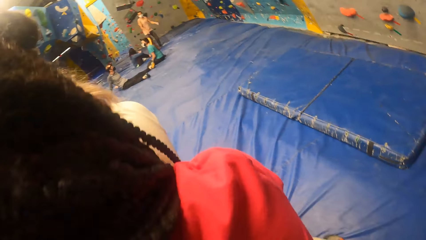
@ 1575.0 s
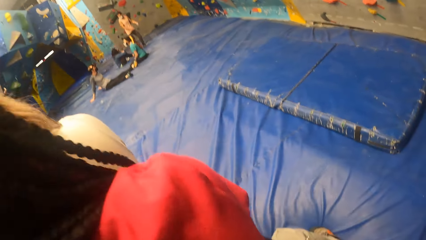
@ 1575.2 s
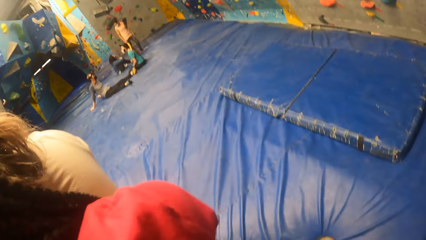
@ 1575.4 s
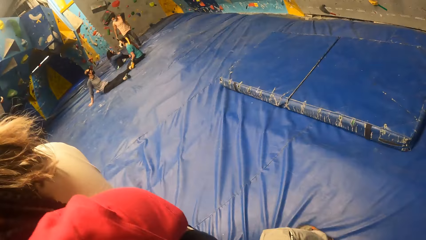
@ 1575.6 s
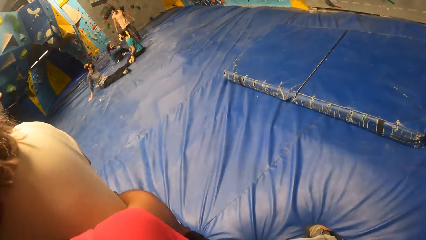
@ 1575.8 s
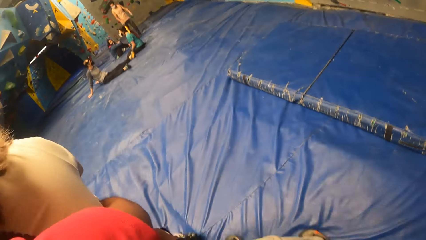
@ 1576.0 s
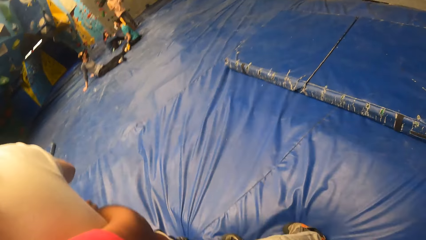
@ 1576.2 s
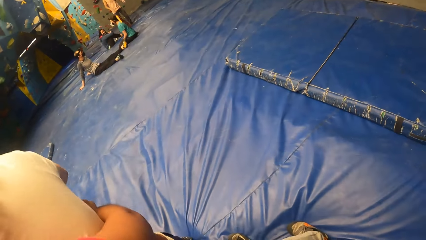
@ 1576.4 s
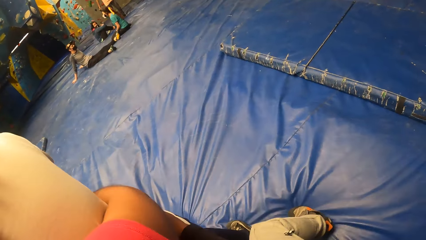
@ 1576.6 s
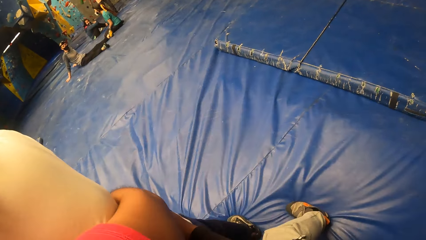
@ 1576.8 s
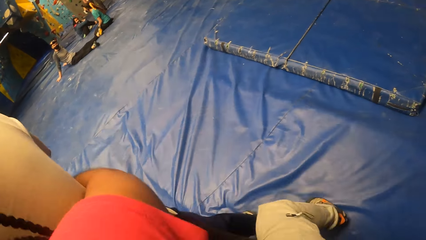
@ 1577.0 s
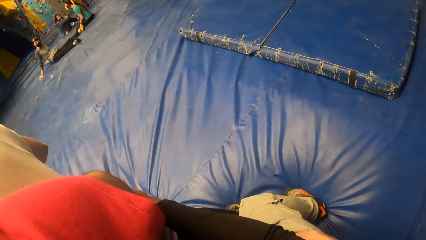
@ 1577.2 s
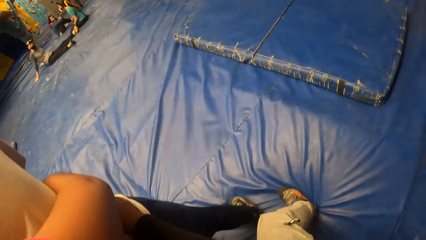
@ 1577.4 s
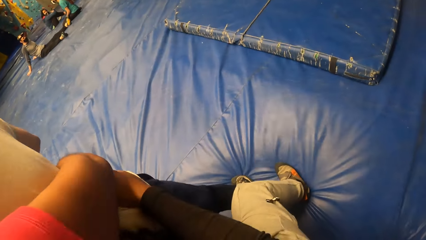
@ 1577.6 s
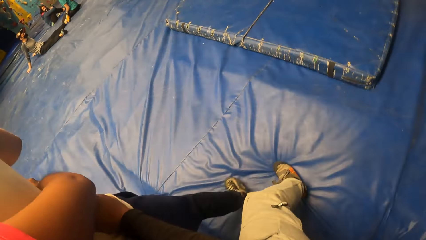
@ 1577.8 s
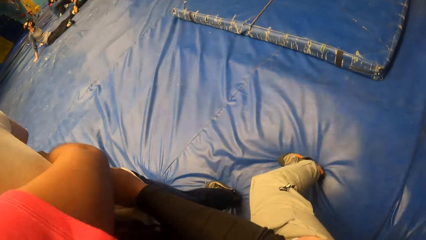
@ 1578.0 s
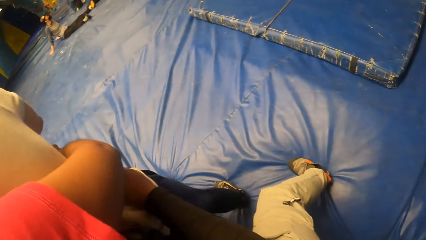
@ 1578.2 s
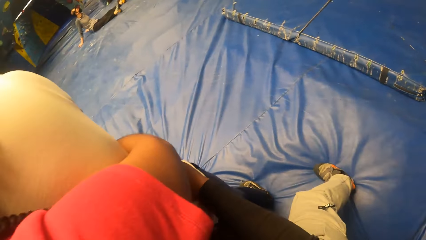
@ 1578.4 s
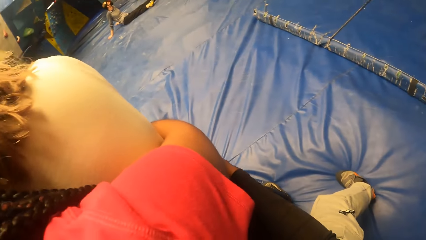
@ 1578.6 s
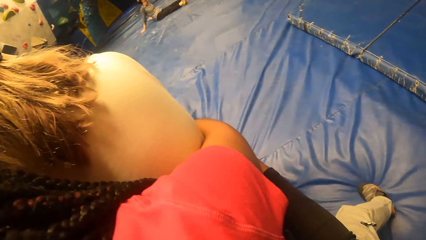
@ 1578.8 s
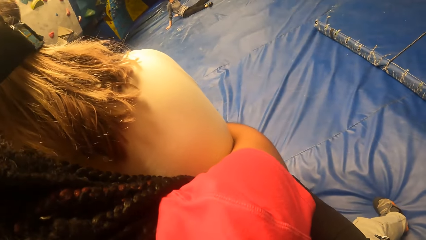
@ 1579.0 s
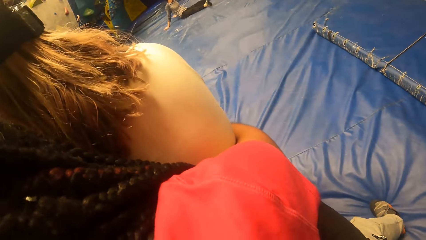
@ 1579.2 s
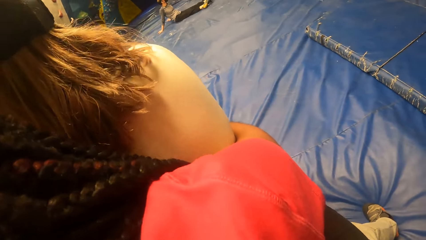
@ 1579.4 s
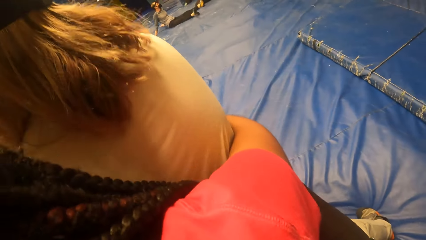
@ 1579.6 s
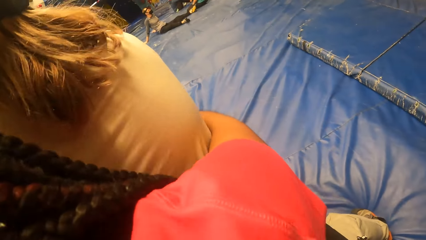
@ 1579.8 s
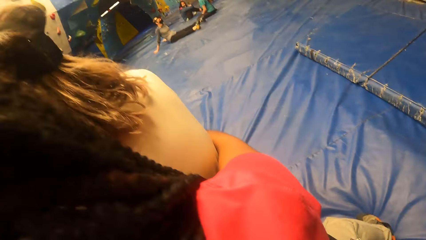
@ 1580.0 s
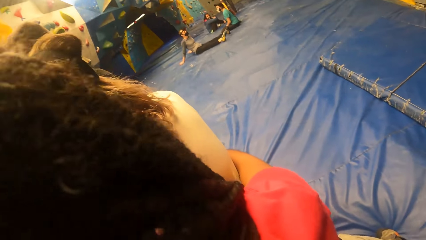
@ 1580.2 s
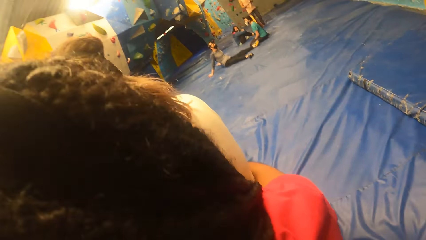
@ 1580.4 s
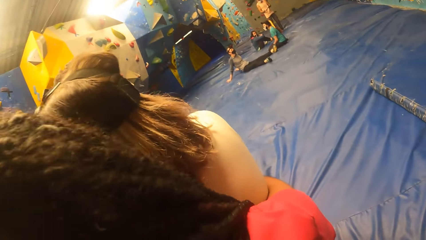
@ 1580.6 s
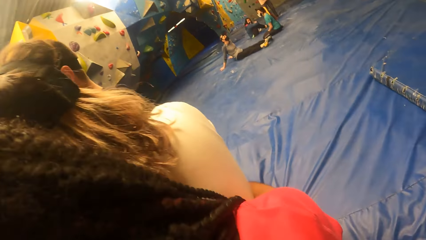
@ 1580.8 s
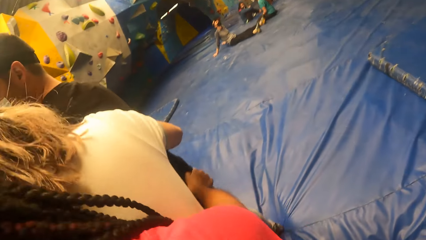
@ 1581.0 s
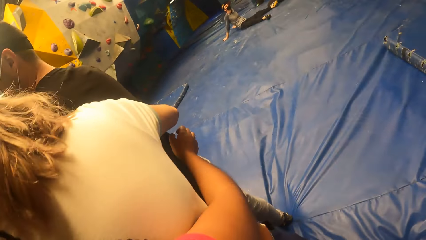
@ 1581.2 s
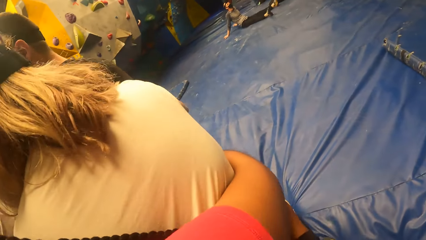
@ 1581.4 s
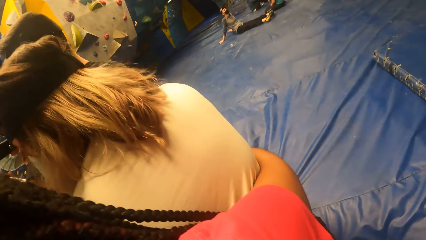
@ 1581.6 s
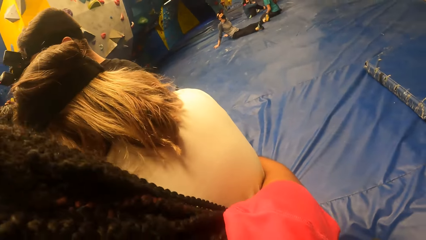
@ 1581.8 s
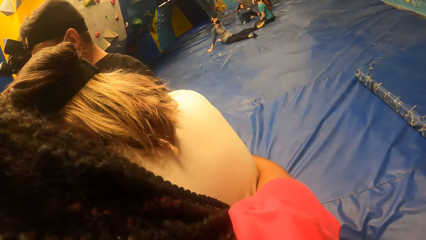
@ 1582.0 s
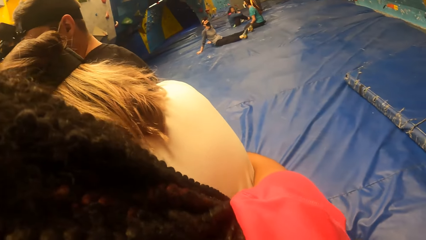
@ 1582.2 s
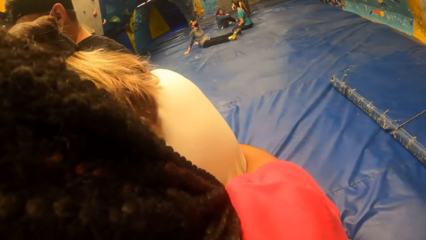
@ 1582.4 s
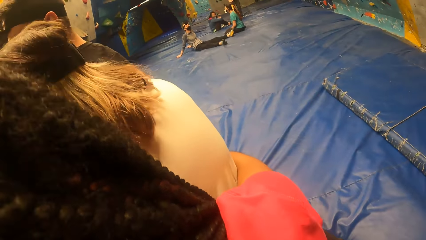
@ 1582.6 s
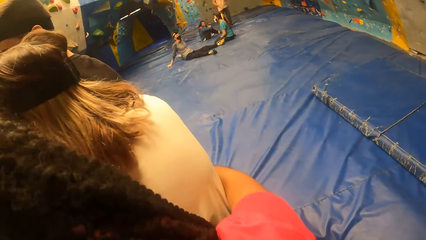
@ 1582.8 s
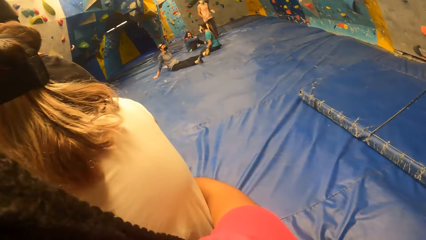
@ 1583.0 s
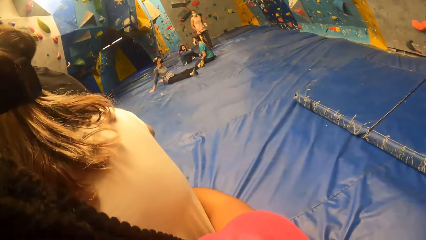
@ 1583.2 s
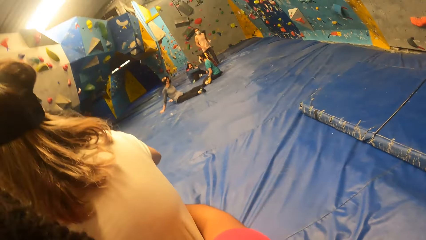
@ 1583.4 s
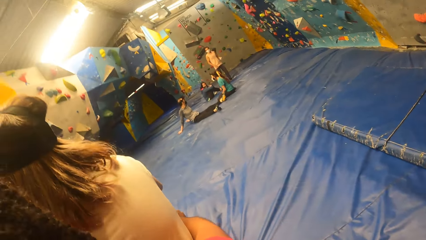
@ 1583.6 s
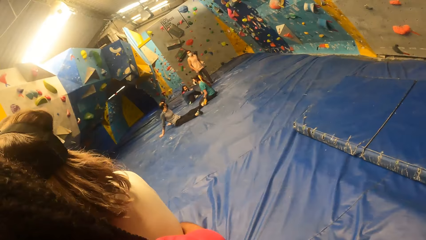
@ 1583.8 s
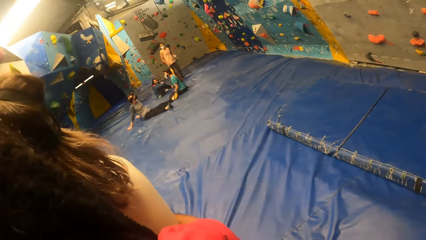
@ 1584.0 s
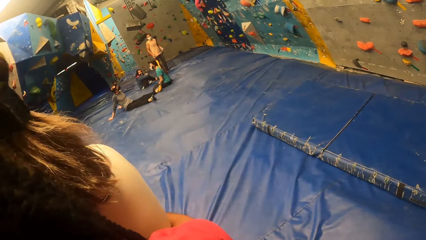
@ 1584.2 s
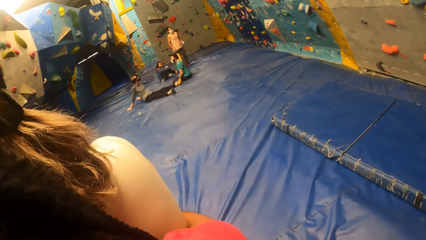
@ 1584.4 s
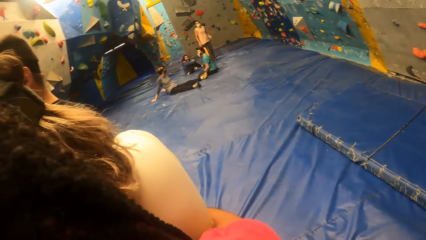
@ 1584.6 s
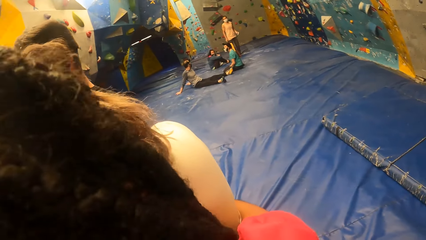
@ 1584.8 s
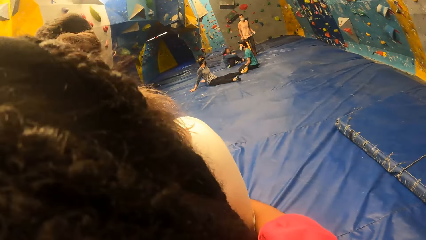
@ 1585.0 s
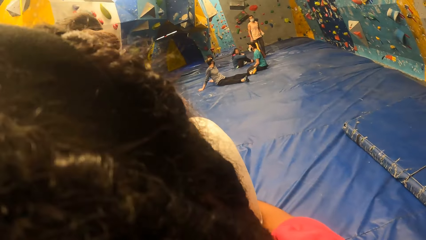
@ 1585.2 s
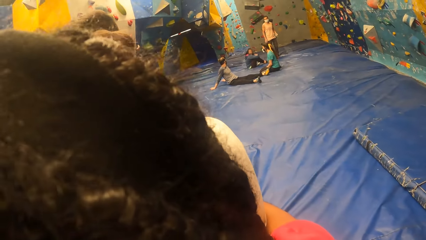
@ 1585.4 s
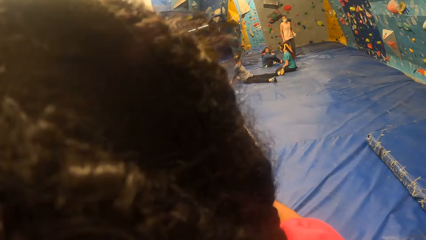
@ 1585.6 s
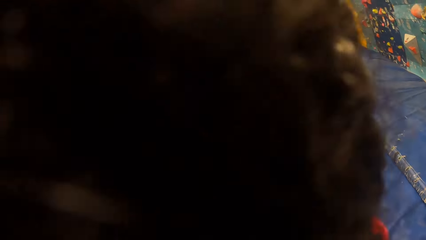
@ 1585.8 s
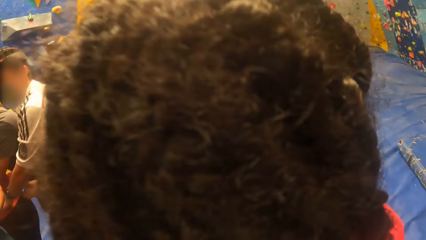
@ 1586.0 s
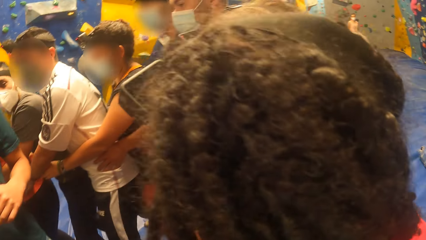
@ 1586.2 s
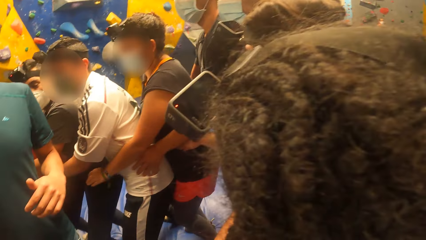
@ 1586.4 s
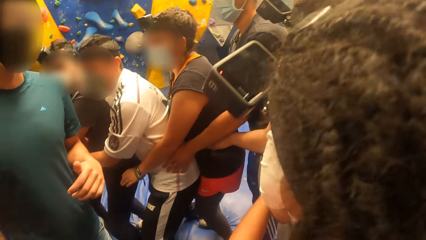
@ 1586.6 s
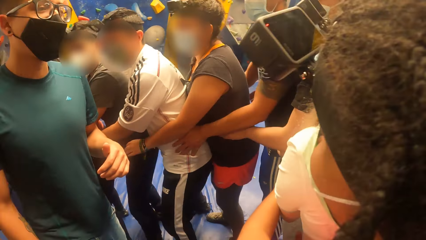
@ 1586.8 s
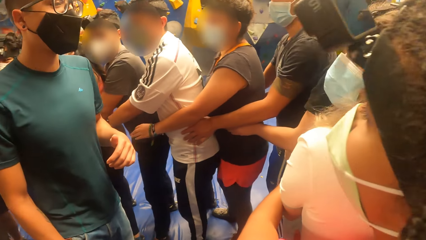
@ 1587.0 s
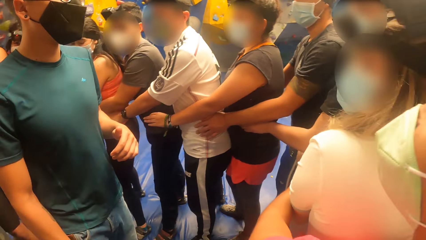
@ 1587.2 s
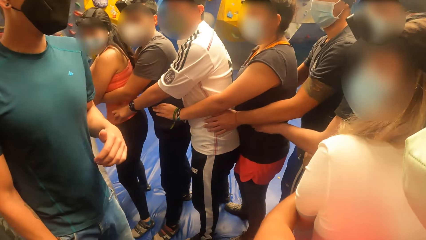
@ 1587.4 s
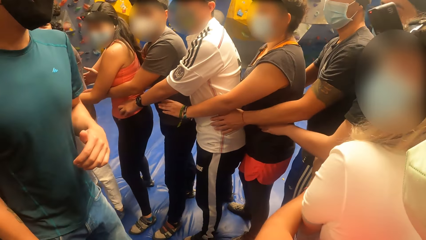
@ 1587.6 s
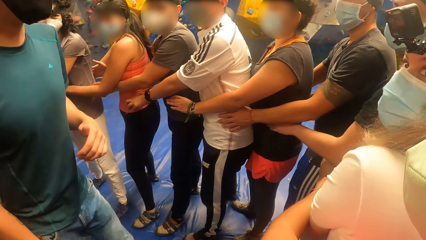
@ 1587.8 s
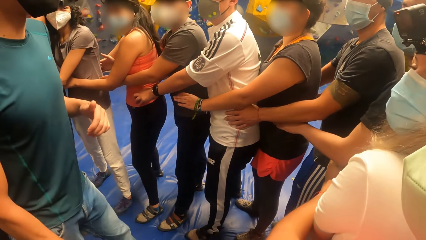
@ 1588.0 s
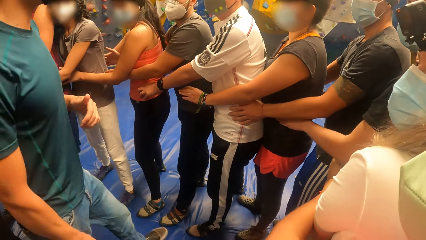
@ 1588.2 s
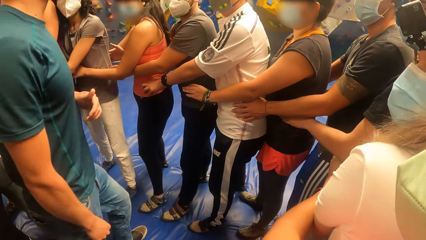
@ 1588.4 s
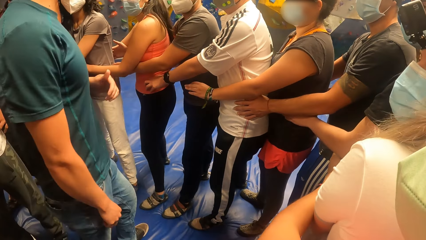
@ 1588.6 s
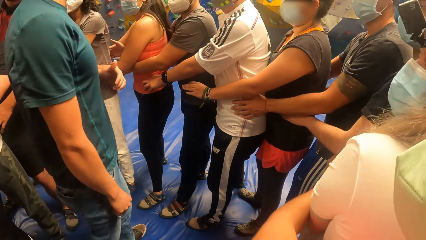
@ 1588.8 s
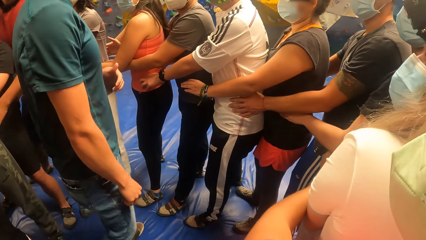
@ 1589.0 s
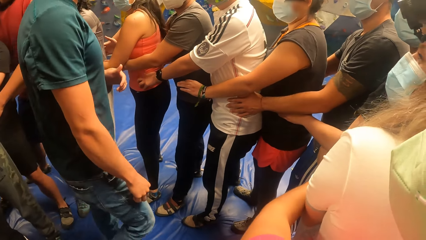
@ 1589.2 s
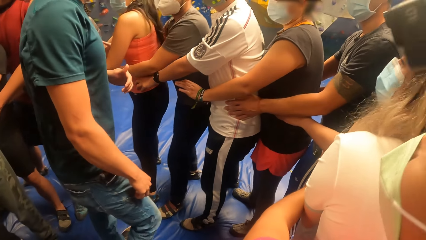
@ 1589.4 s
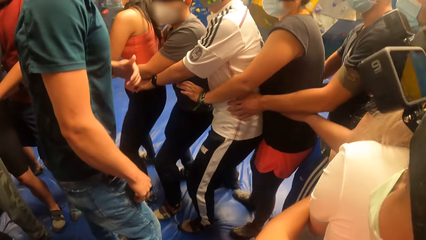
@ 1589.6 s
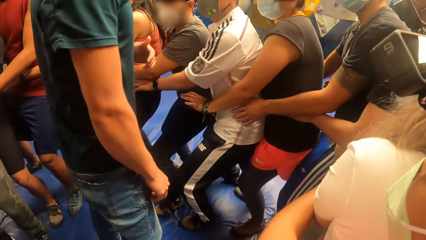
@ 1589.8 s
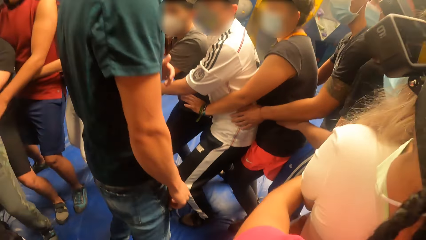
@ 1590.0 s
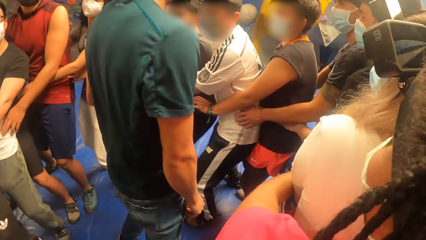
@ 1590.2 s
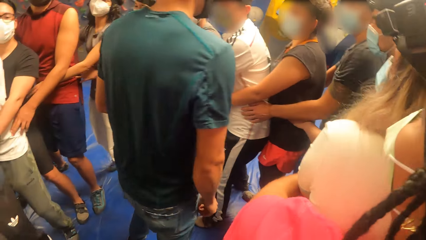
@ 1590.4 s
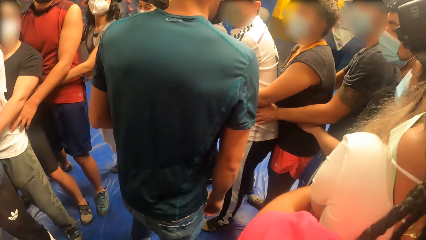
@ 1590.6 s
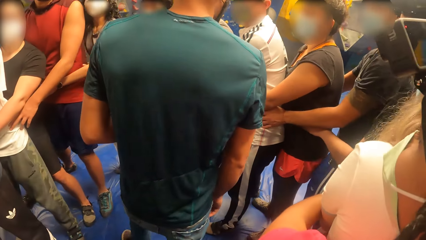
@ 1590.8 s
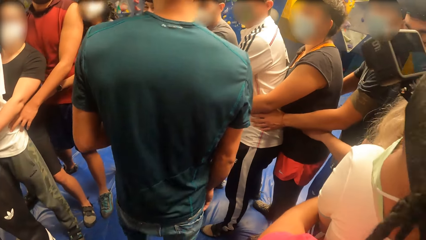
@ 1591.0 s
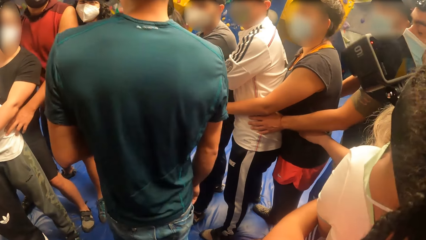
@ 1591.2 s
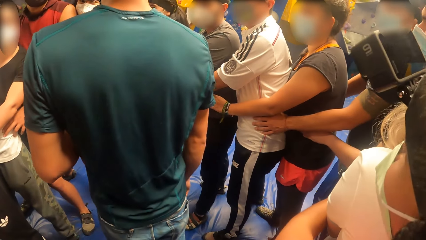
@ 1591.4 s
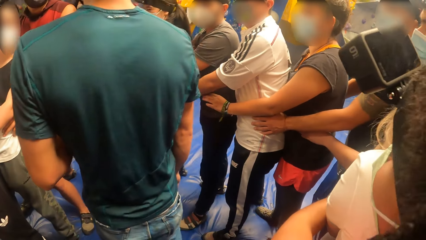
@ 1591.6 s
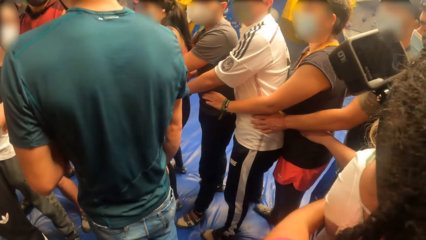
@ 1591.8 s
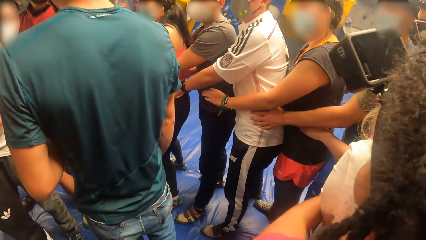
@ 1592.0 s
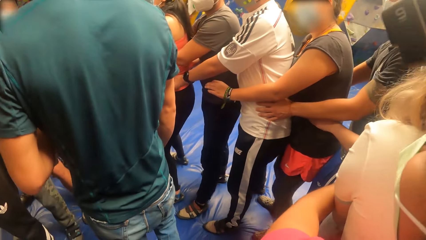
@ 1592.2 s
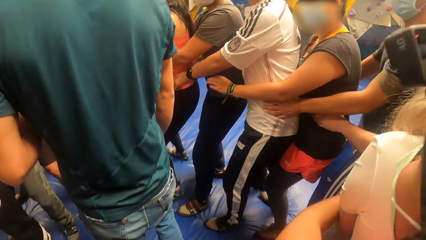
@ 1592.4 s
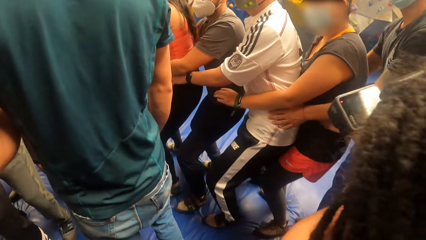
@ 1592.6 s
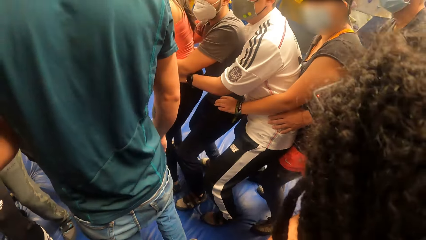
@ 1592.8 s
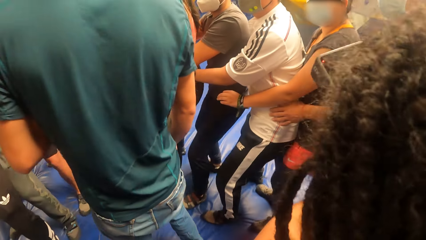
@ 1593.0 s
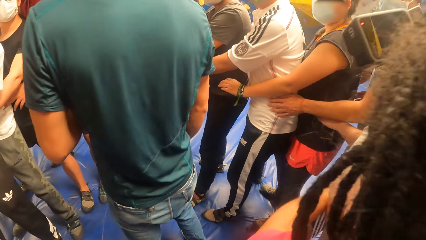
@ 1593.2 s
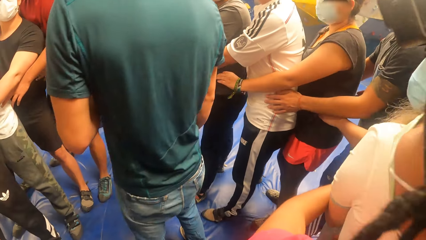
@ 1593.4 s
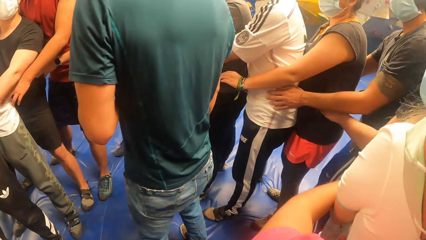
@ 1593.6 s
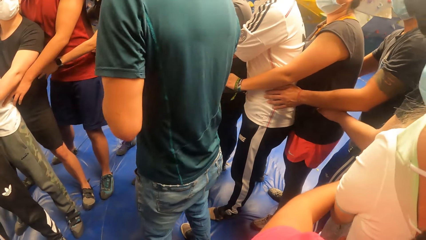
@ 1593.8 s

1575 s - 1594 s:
The camera wearer jumps. A man interacts with the camera wearer and the group of people in the game arena. The camera wearer exercises with the group of people in the game arena.
